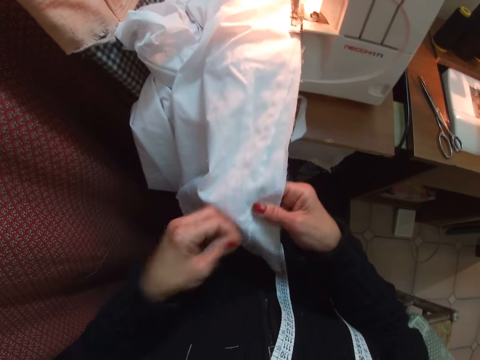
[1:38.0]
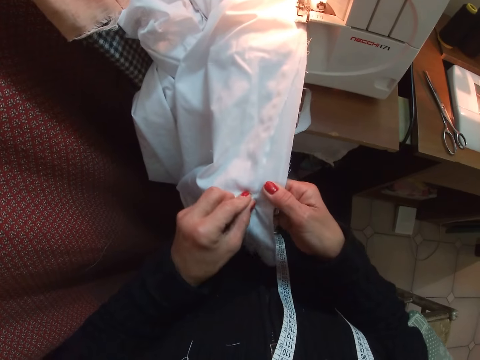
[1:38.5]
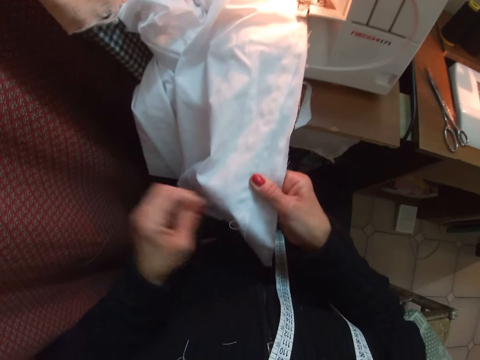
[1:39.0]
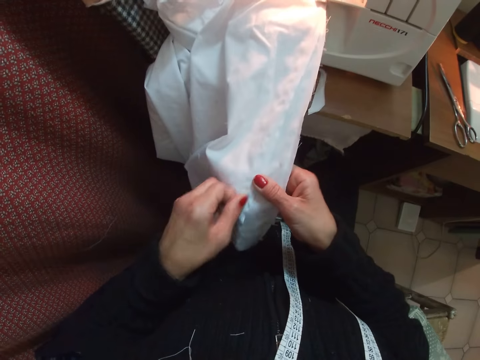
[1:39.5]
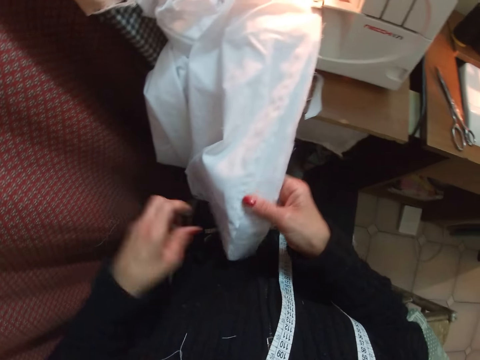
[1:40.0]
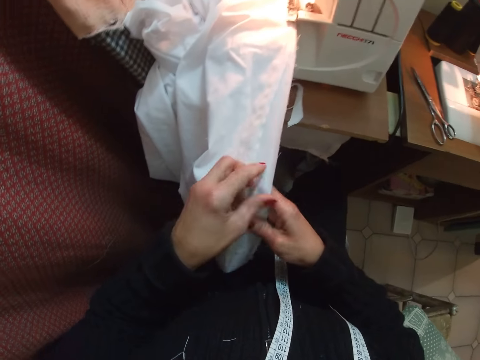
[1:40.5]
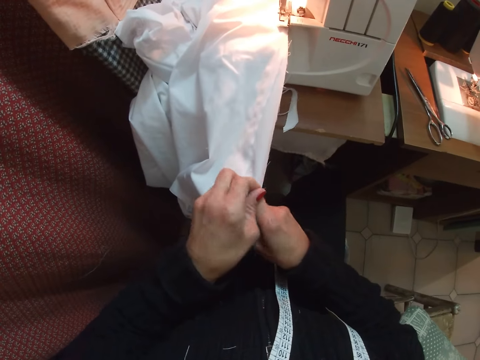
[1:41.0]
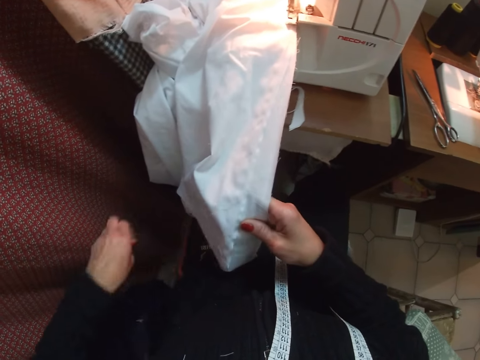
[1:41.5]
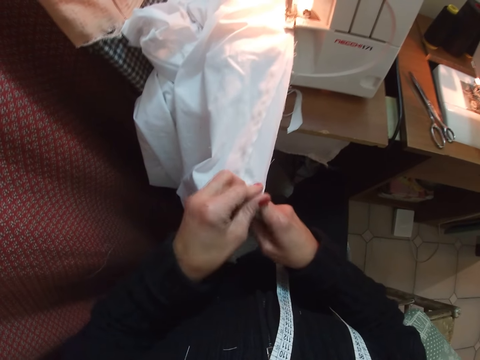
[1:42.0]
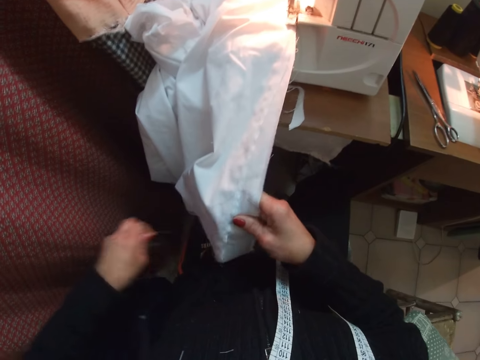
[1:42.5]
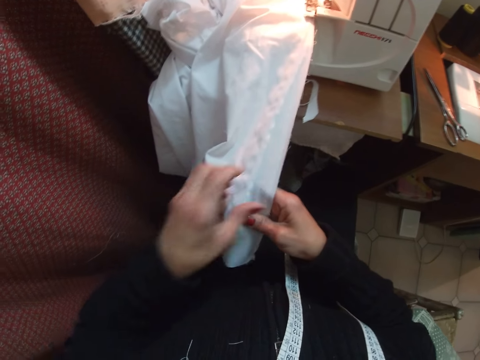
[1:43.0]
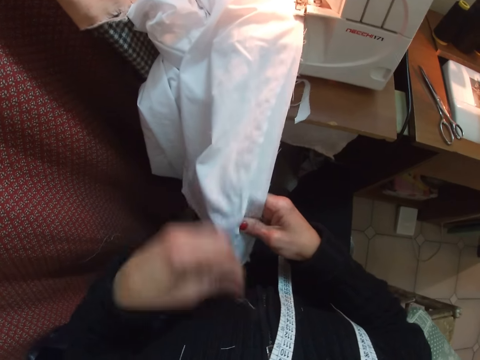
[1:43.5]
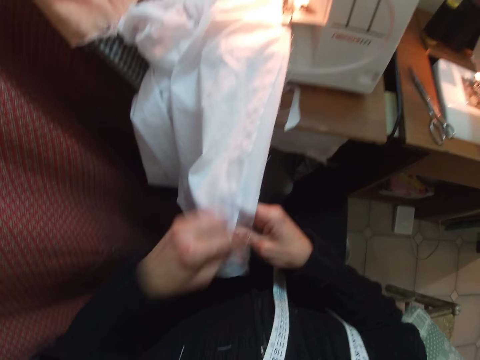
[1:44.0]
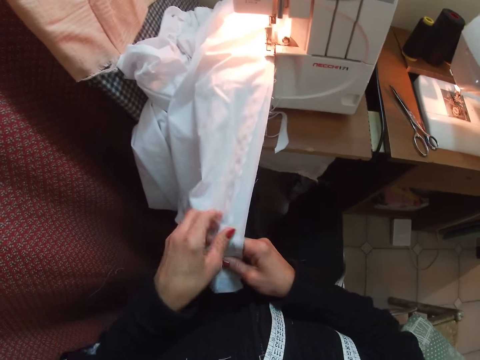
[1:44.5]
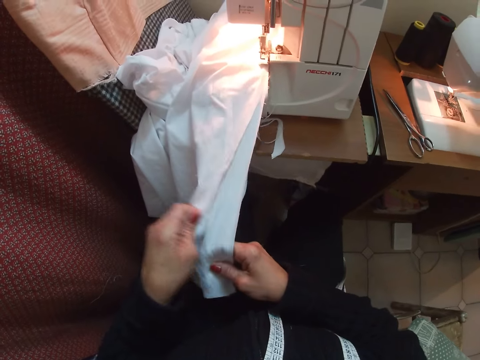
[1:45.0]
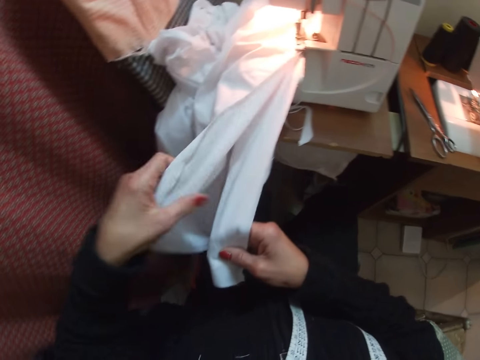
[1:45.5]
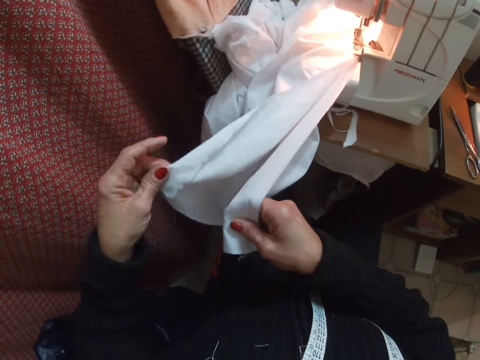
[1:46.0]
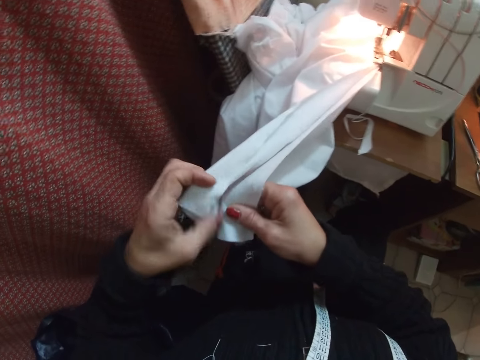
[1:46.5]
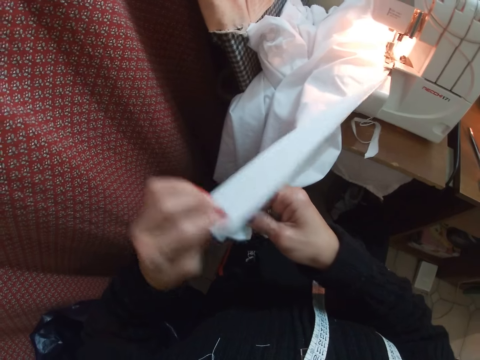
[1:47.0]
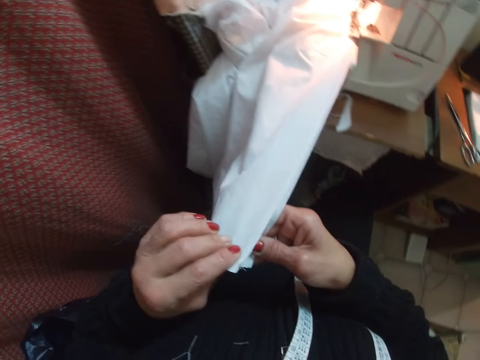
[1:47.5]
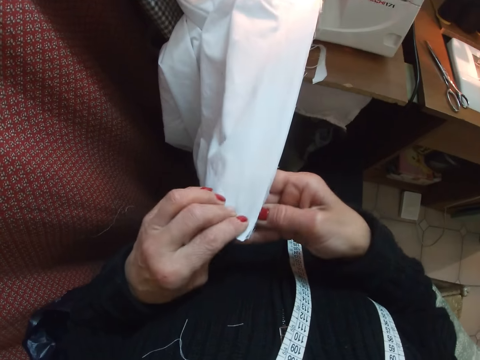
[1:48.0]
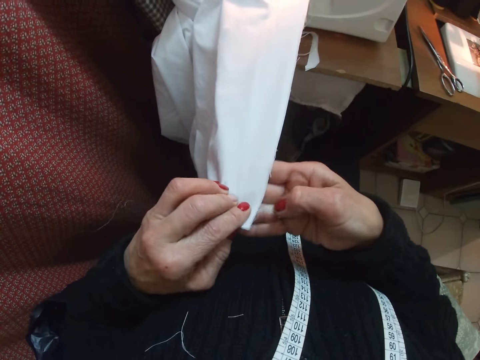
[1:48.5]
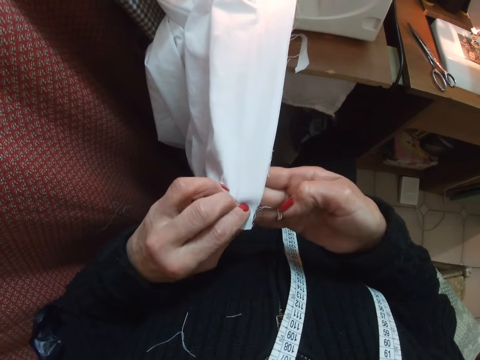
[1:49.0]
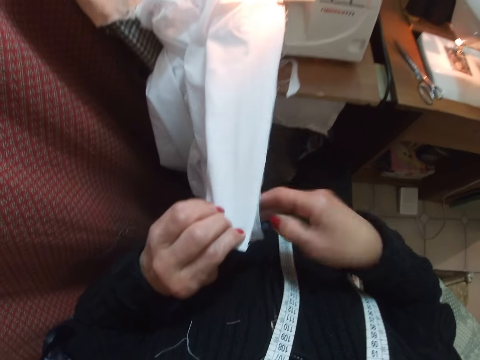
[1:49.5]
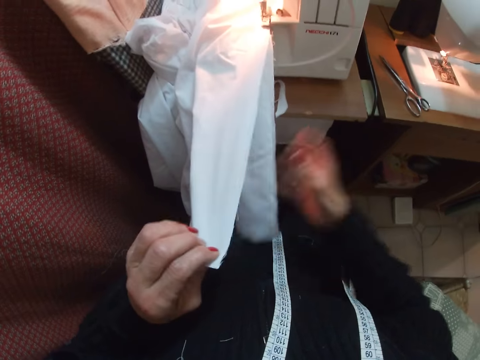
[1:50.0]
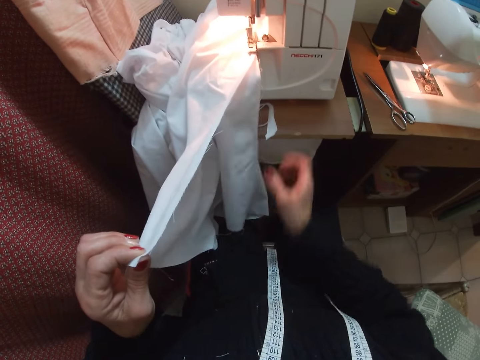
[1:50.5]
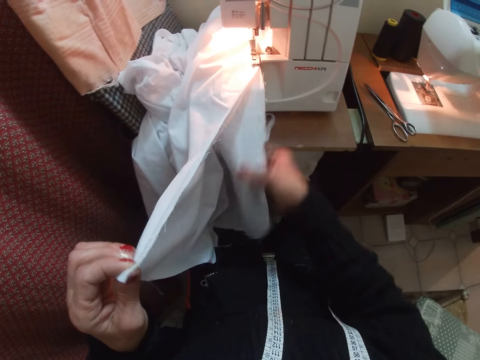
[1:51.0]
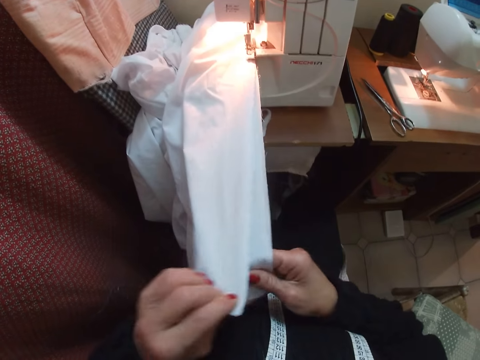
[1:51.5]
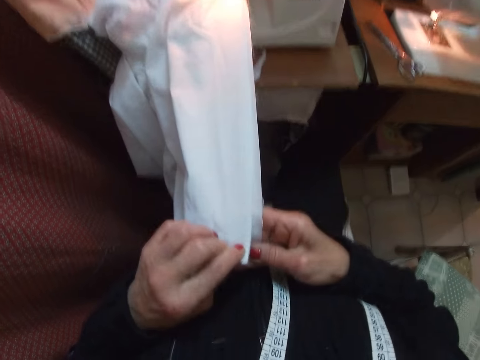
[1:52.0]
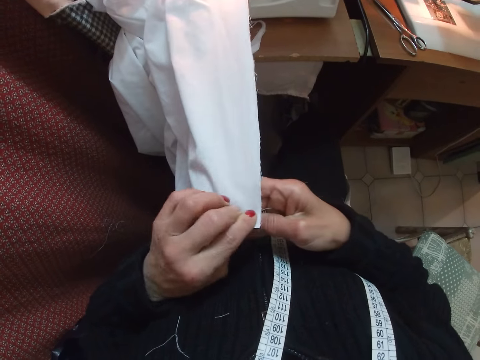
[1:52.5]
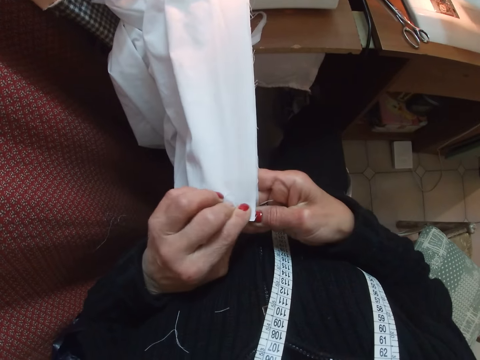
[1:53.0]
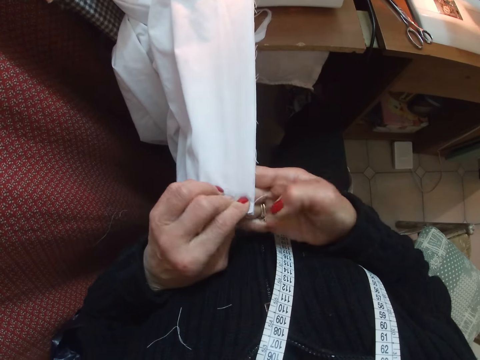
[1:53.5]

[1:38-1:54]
The camera wearer straightens the cloth. They align the edges of the cloth with both hands. They straighten the cloth.

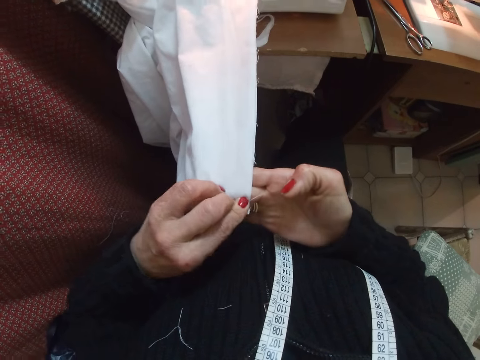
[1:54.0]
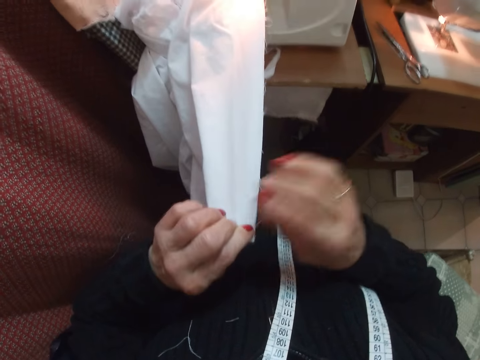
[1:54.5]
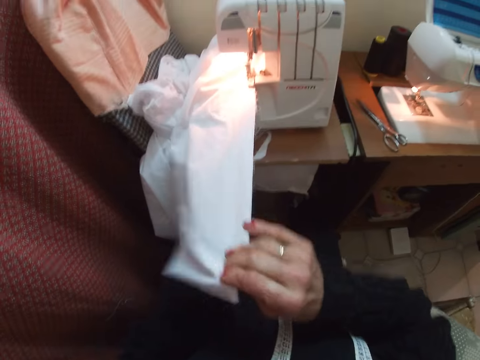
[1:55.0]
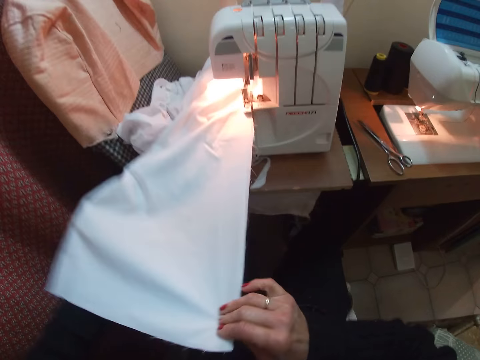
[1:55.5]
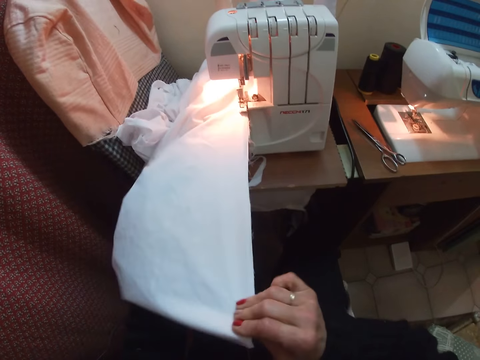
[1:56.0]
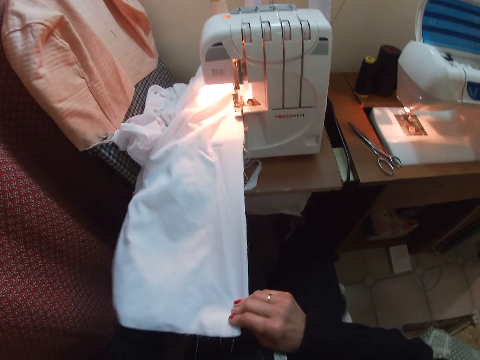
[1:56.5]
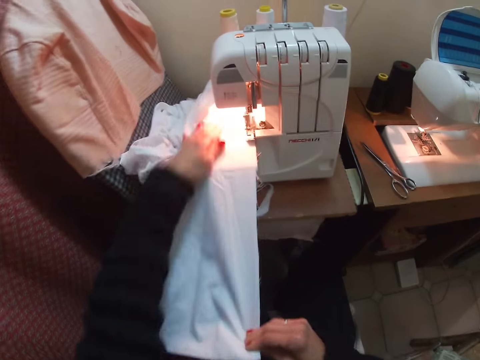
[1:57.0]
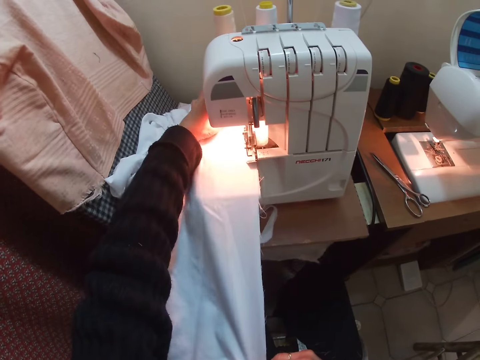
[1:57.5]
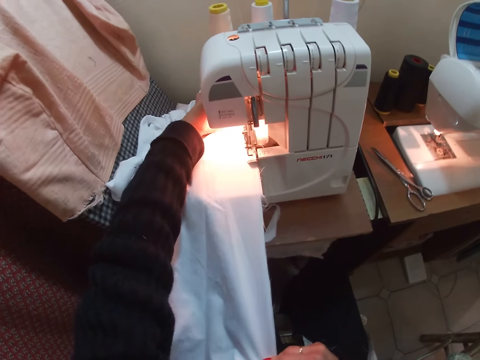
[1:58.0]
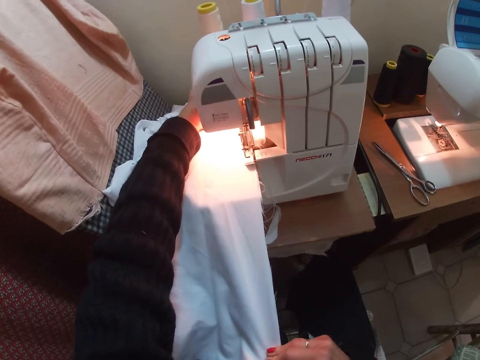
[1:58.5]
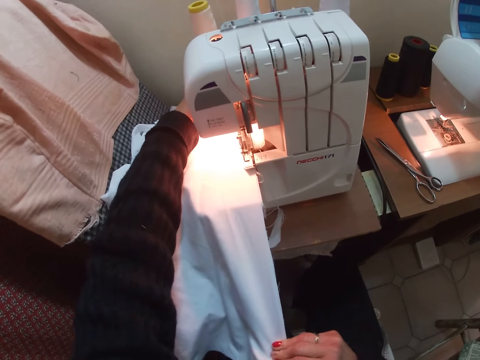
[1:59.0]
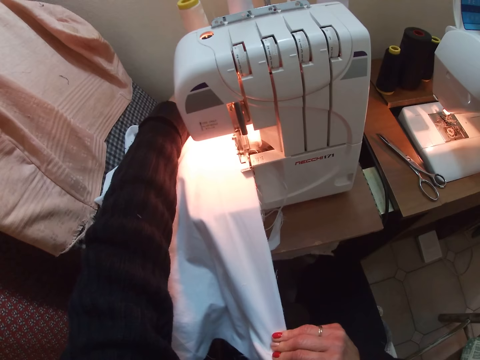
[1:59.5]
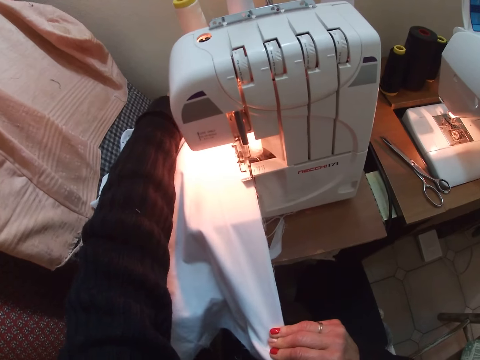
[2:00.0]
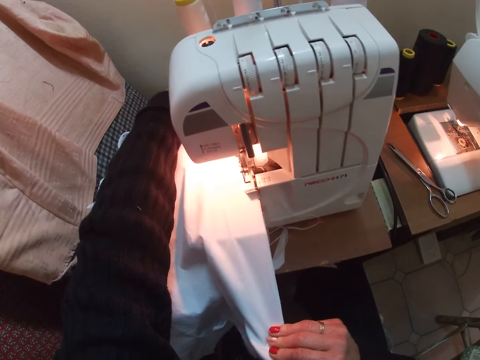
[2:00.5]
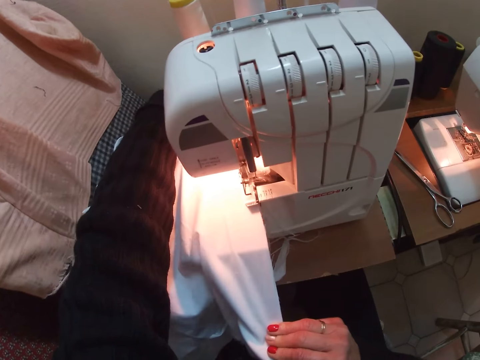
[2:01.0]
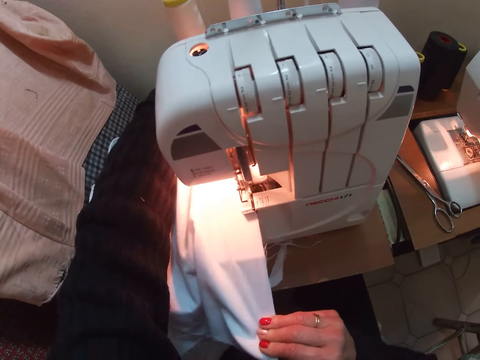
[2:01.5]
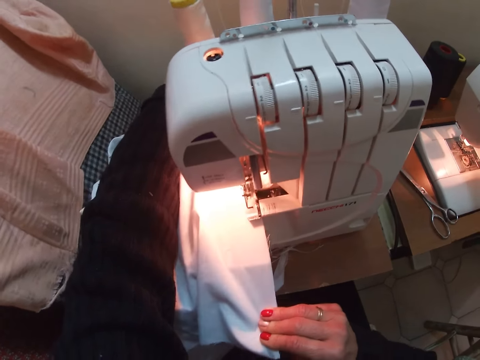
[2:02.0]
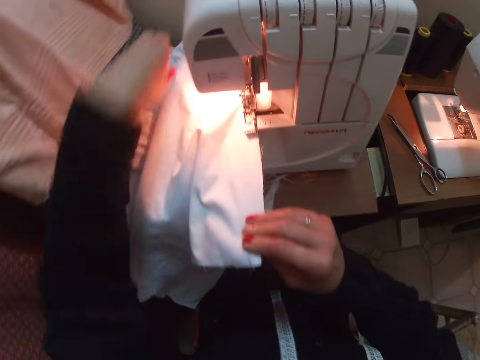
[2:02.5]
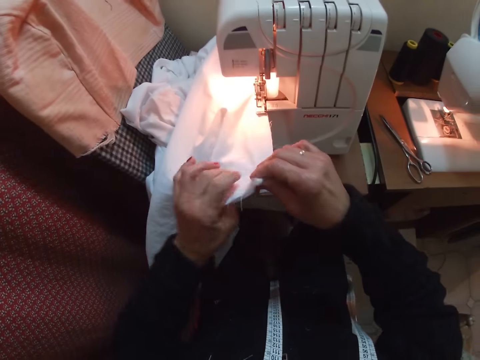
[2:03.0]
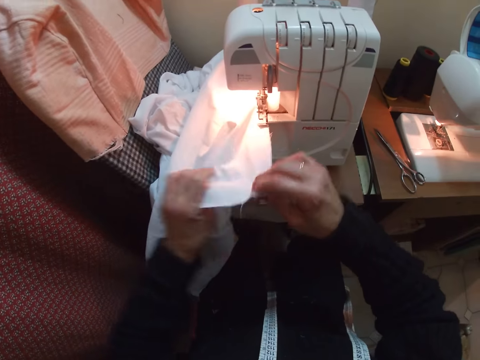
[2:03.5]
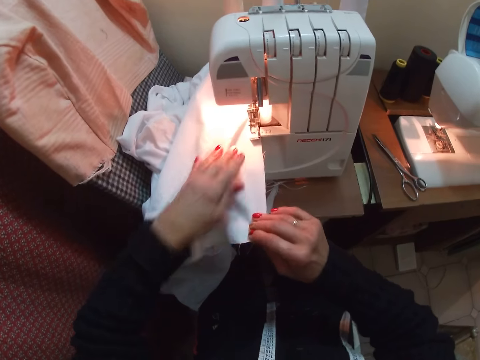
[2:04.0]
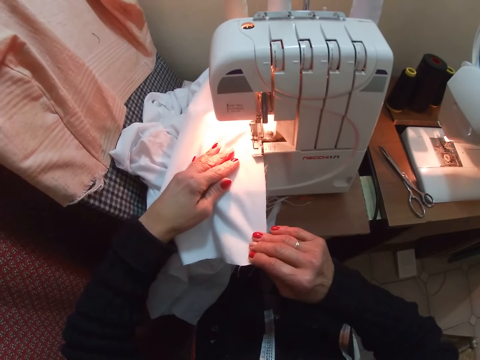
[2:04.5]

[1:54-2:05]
The camera wearer straightens the cloth. They sew the cloth with the machine. They straighten the cloth and sew the cloth.
